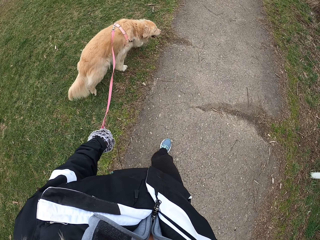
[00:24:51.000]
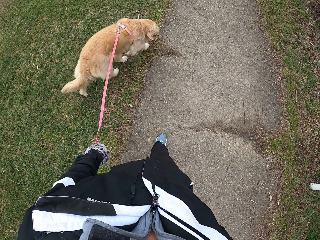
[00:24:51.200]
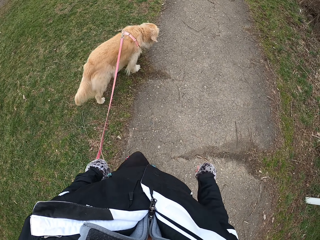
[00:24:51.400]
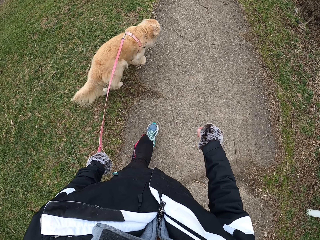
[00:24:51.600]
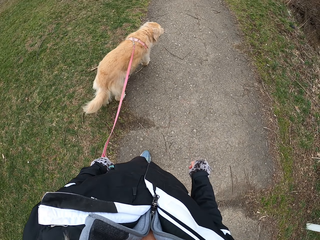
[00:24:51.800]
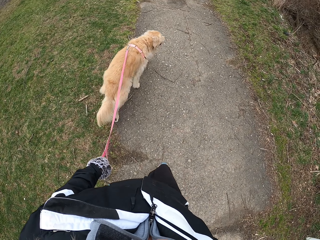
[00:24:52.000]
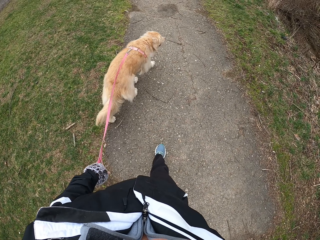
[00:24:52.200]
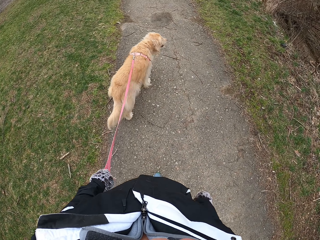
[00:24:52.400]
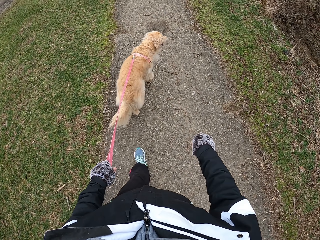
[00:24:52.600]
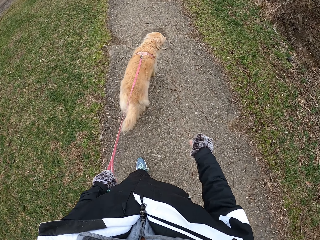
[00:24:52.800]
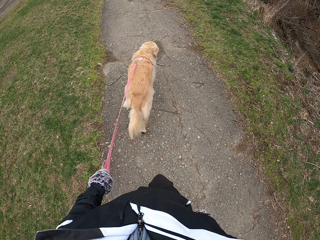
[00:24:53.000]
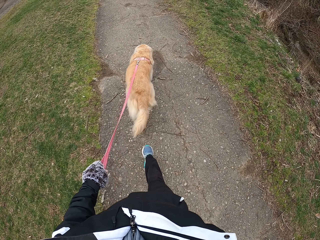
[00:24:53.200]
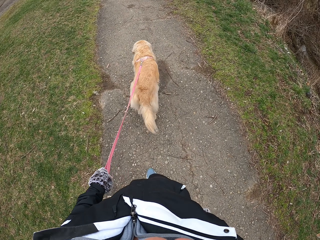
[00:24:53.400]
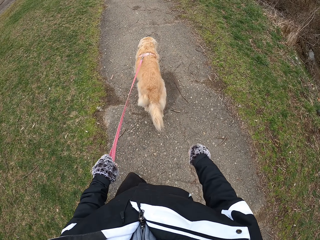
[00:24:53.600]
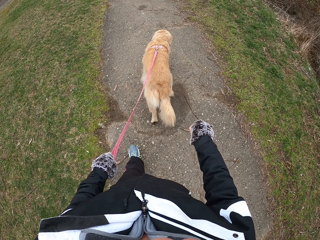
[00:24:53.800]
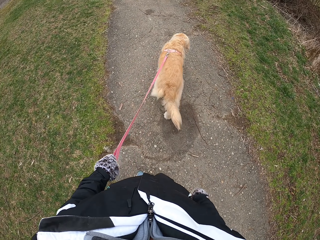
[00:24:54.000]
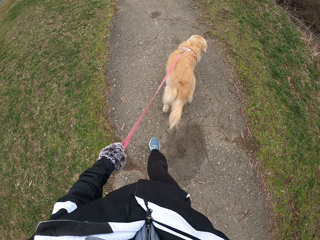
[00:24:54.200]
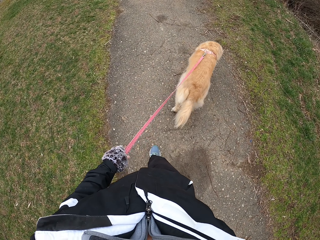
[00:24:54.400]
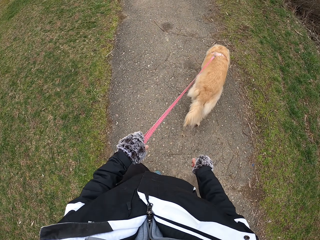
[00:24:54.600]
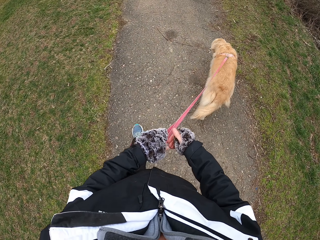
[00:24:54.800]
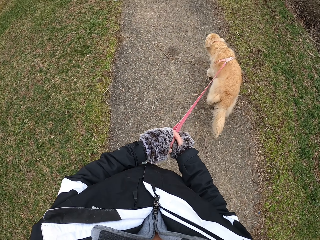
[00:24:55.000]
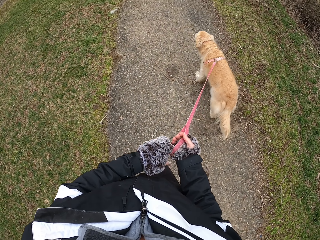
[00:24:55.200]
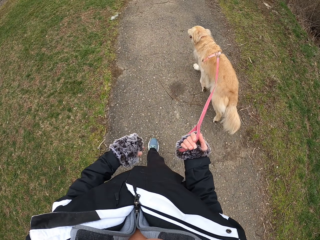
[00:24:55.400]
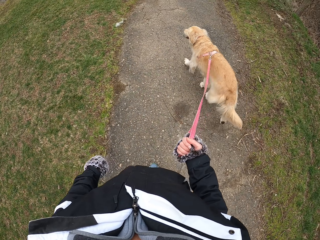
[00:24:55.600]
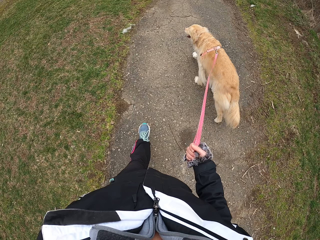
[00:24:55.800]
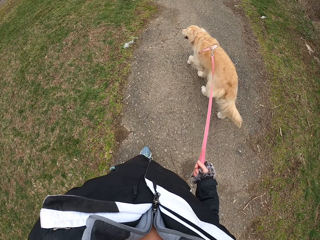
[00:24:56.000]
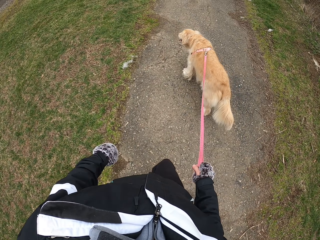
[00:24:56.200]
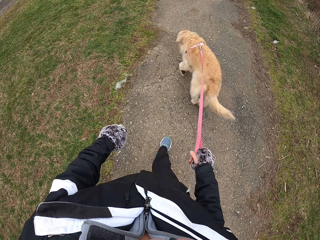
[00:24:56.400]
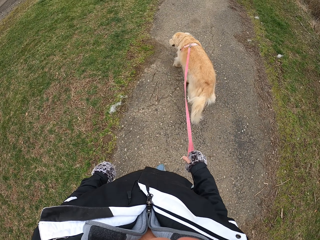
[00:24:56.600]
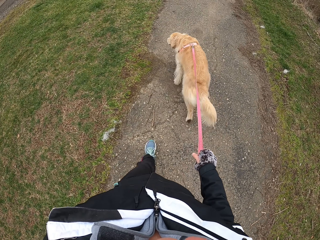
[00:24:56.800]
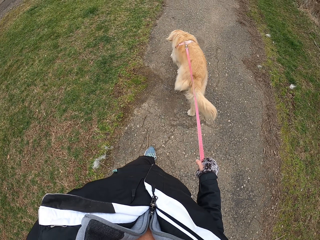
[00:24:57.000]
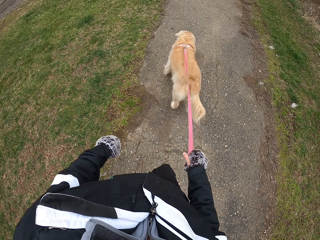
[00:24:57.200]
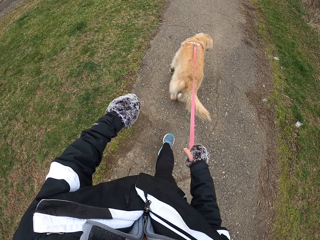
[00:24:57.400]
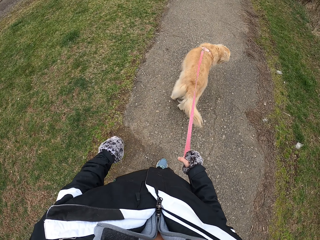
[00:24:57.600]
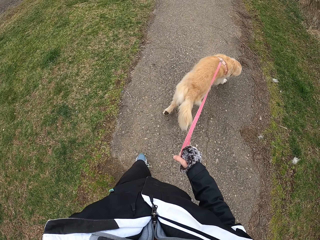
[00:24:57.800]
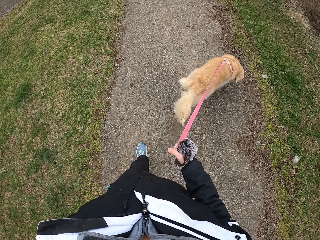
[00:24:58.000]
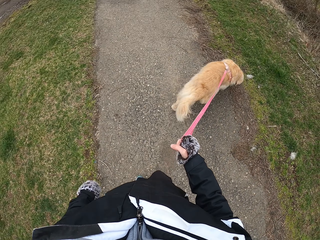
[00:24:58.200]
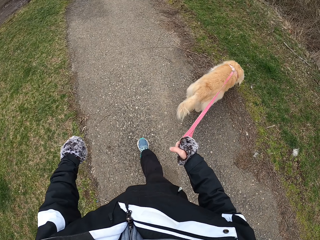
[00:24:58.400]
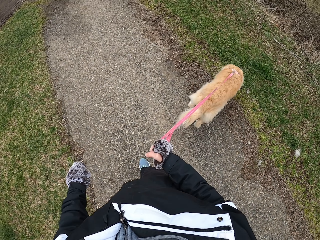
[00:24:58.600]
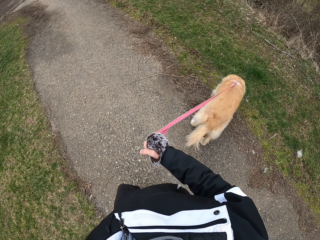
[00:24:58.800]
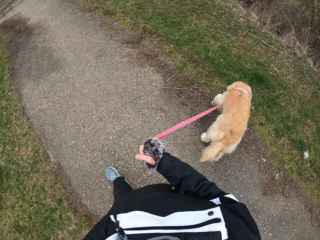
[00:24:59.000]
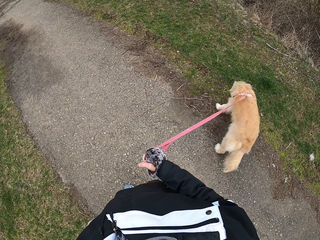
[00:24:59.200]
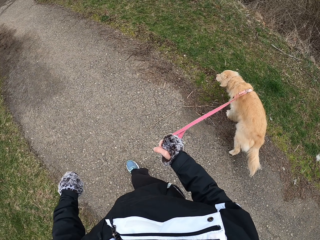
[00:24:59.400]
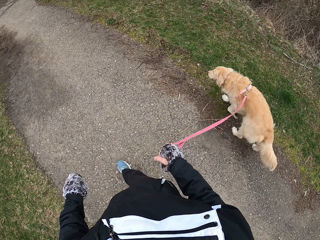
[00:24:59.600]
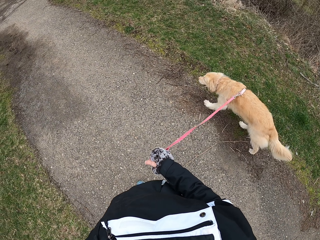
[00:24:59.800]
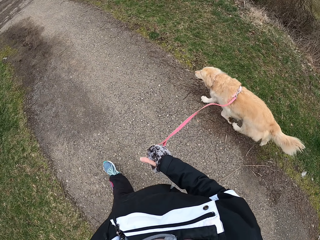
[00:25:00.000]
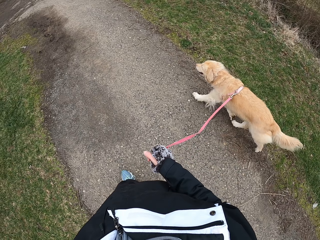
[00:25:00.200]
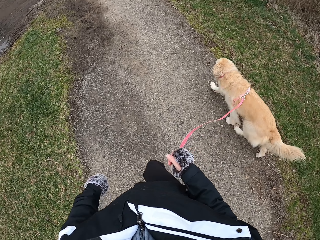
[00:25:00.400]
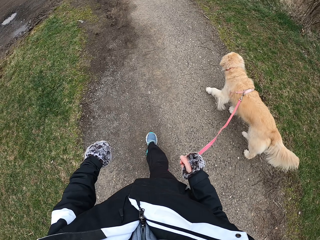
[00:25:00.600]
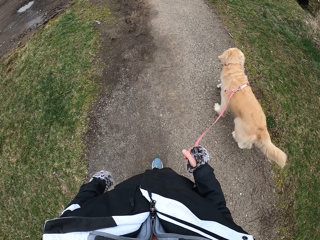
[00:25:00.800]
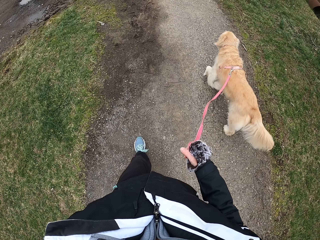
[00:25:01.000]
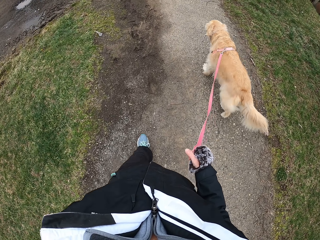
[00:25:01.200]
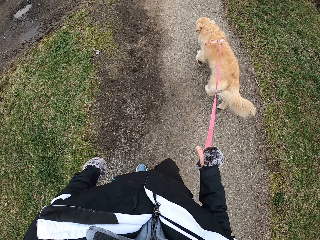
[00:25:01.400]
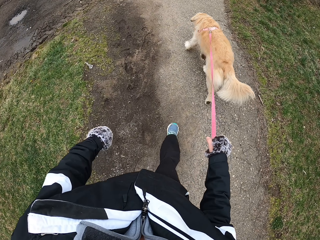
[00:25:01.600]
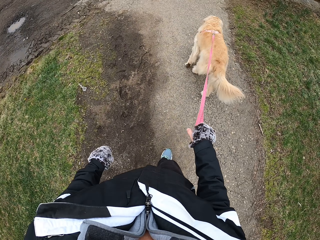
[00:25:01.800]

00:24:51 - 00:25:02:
The camera wearer swings the right hand. They walk ahead. They hold the dog strap with the right hand. They walk with the dog. They swing the left hand.

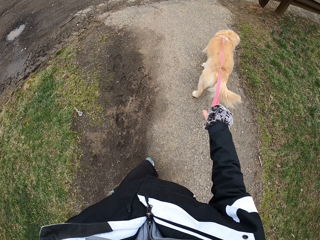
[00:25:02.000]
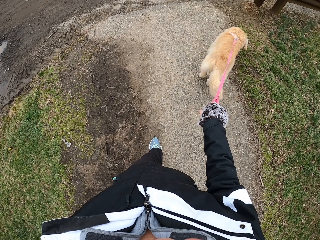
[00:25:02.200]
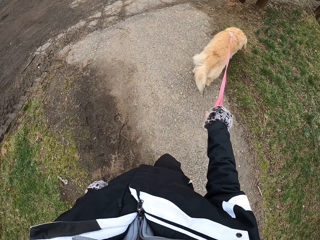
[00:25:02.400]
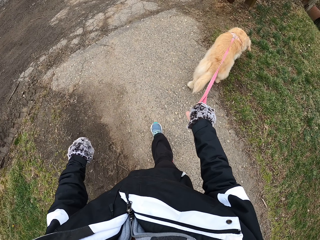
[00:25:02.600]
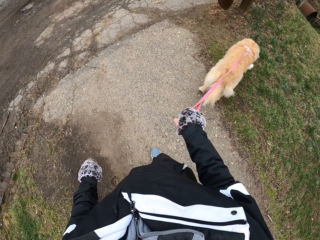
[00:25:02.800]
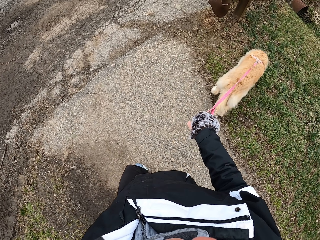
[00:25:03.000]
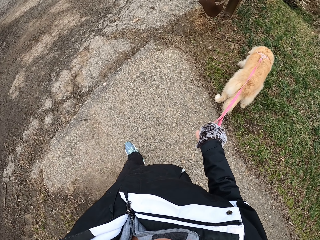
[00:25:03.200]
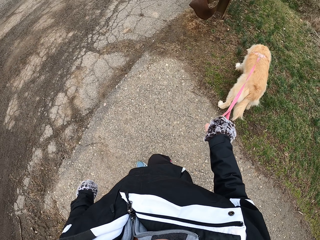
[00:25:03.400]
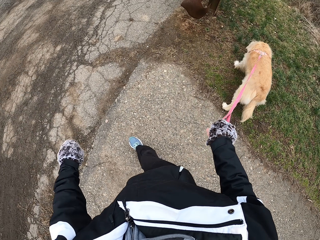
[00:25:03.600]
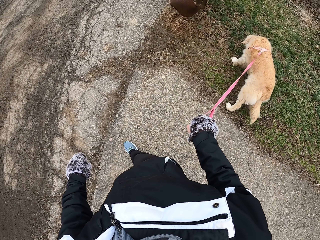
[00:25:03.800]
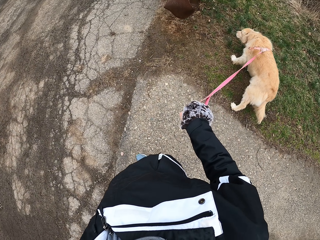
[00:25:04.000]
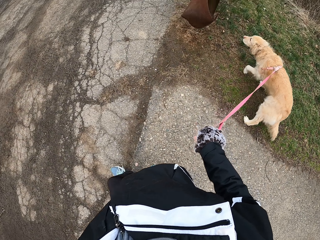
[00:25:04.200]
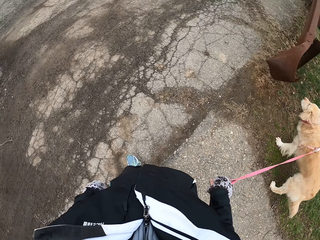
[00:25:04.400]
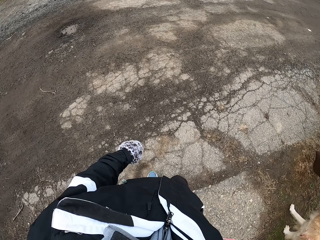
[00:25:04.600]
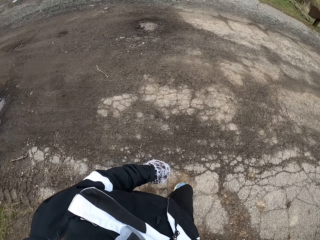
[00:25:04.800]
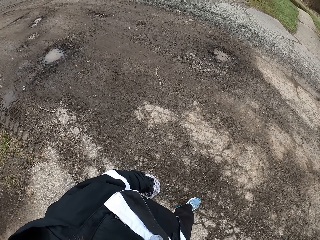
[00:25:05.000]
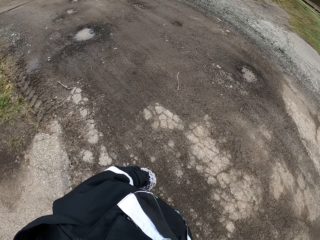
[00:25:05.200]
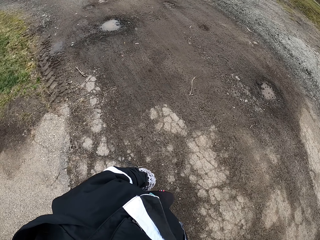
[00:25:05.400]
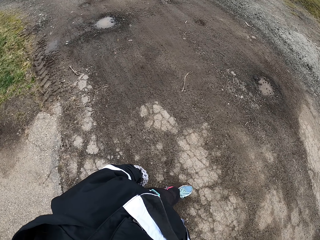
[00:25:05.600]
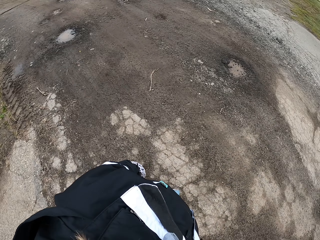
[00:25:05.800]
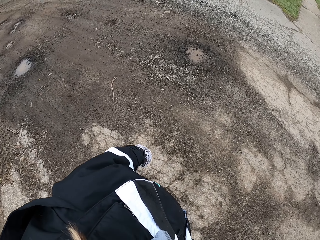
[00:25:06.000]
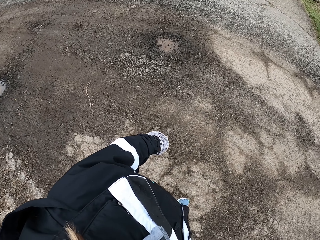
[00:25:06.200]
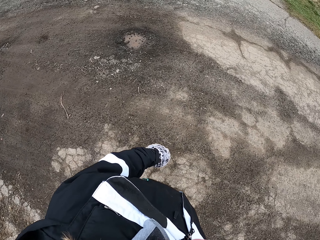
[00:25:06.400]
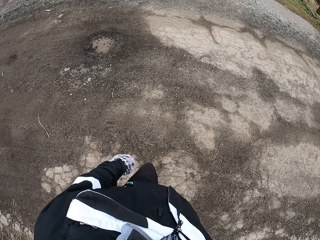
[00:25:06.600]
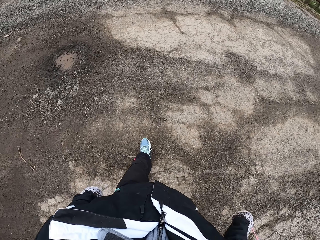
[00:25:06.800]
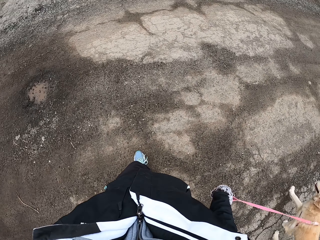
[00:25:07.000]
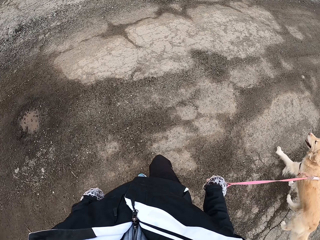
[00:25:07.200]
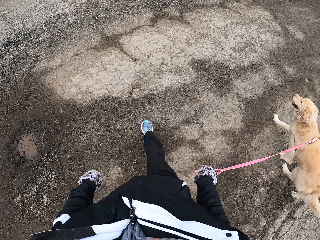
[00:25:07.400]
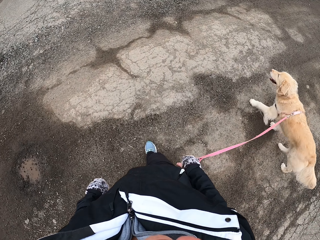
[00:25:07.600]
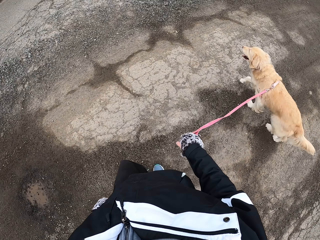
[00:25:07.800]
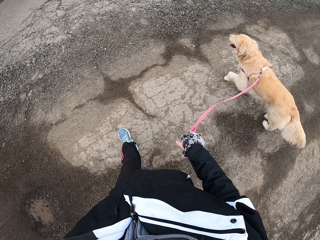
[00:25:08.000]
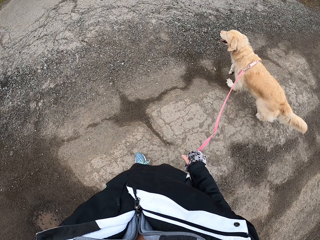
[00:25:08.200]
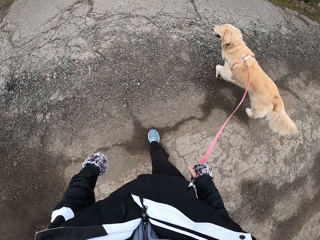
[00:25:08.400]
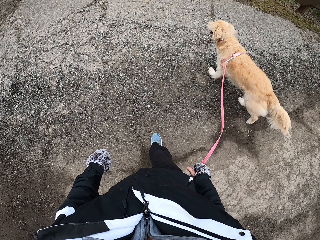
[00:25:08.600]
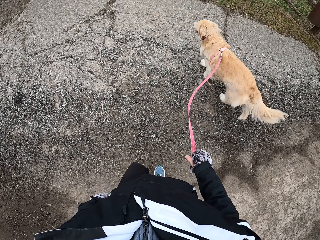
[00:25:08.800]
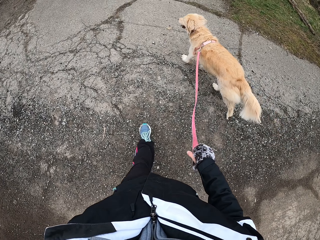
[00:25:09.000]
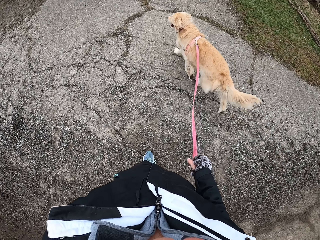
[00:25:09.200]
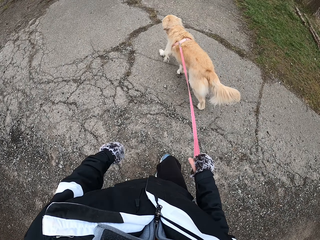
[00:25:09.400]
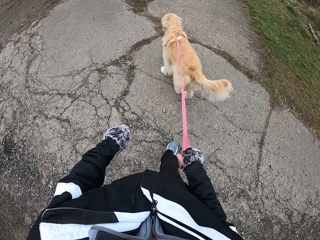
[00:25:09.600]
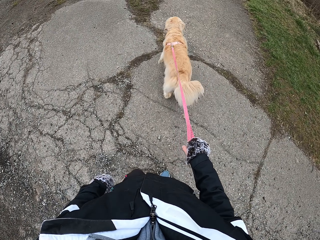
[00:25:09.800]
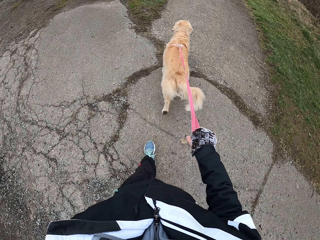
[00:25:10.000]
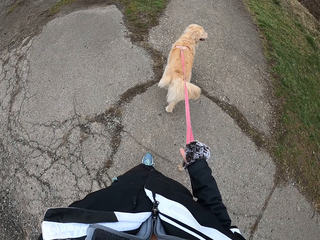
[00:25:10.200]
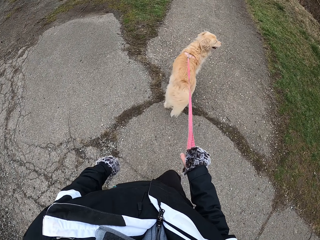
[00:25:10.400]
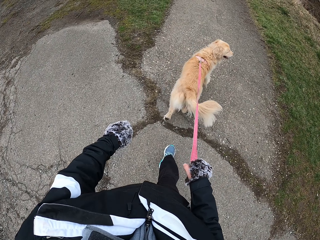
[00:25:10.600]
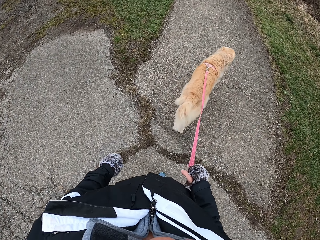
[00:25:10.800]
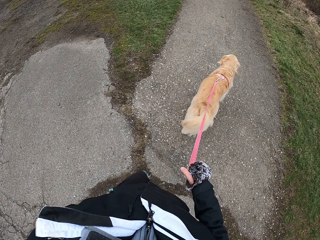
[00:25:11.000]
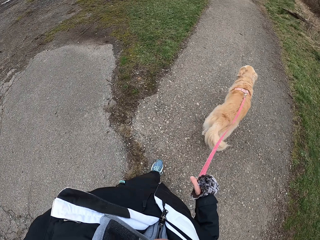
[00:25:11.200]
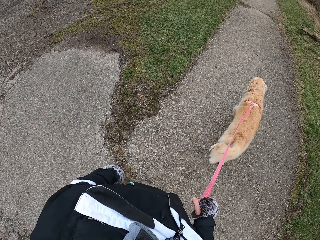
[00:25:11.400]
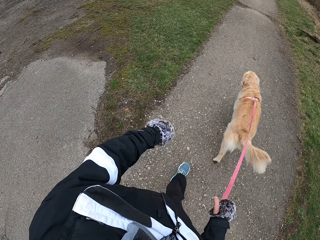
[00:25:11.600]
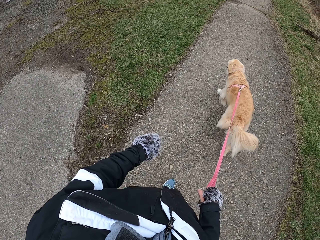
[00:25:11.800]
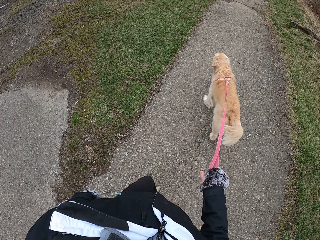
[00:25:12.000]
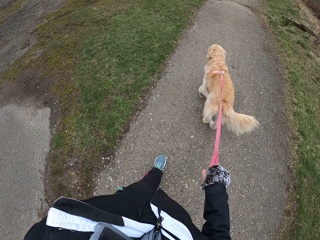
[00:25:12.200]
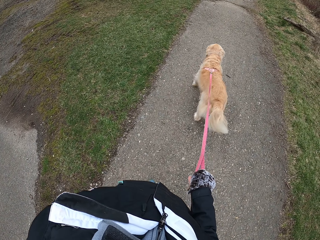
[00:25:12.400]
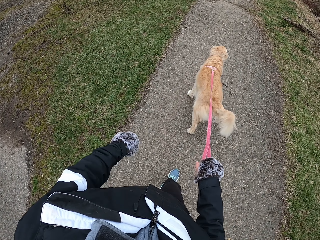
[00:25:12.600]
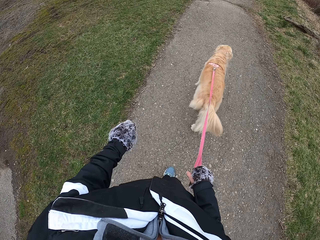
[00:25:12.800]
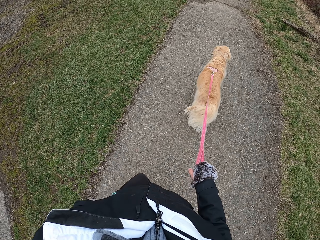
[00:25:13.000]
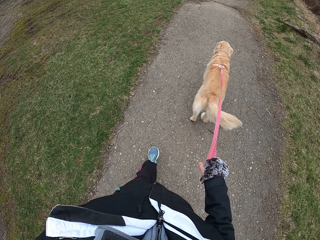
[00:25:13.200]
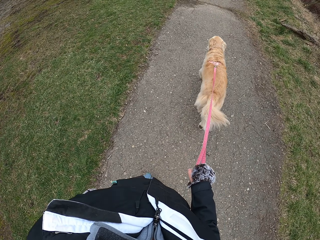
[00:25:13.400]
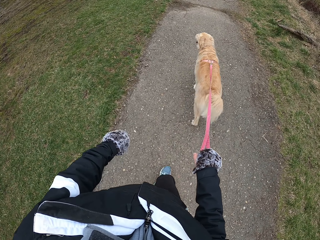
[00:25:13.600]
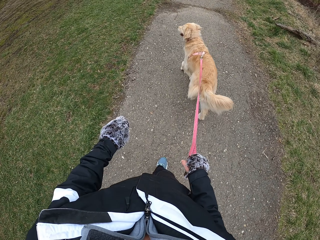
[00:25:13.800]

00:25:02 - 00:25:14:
The camera wearer holds the dog strap with the right hand. They look around. They swing the left hand. They walk ahead.
